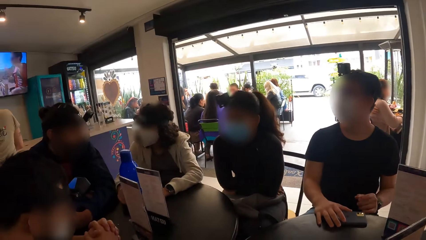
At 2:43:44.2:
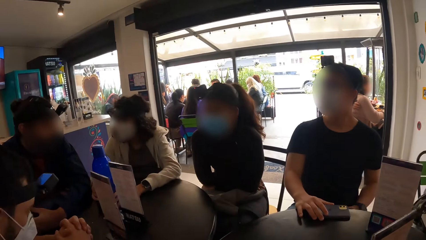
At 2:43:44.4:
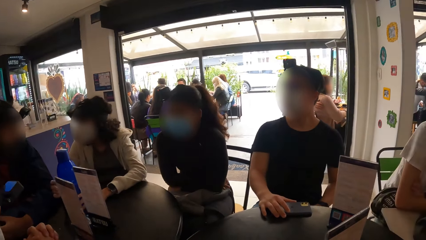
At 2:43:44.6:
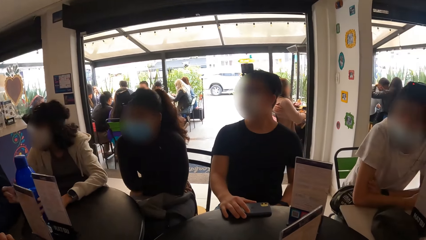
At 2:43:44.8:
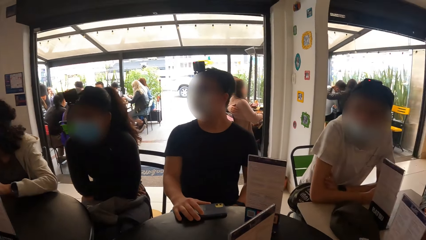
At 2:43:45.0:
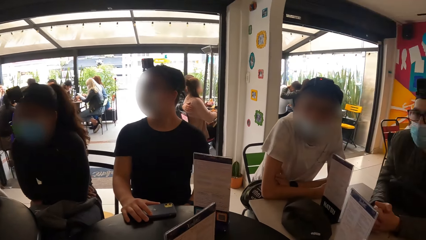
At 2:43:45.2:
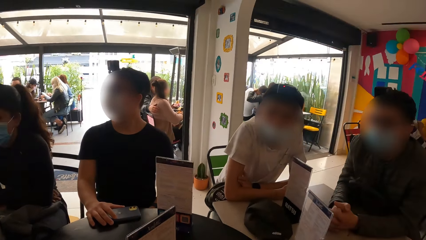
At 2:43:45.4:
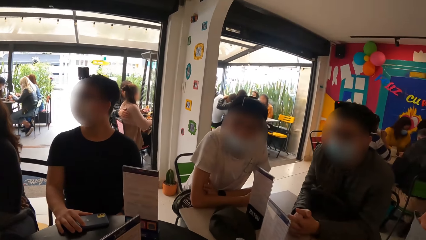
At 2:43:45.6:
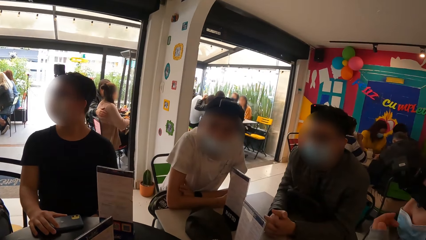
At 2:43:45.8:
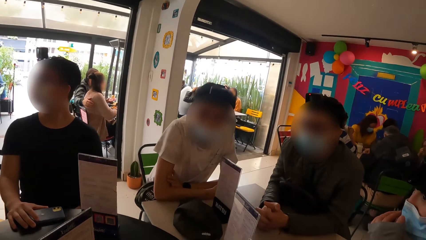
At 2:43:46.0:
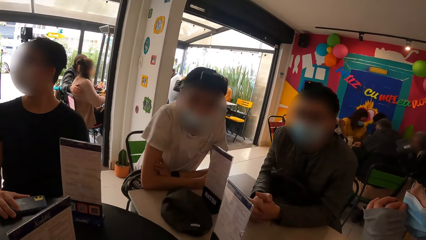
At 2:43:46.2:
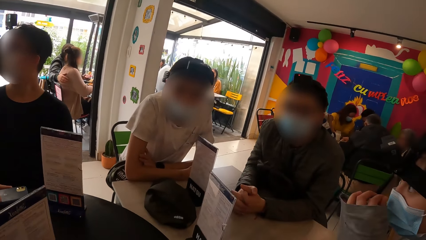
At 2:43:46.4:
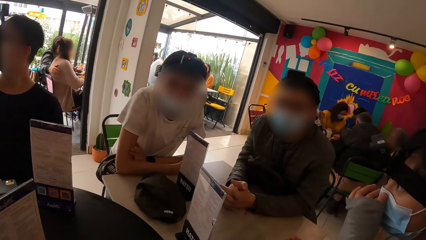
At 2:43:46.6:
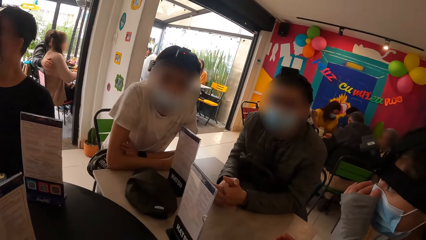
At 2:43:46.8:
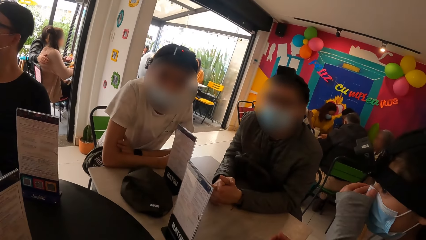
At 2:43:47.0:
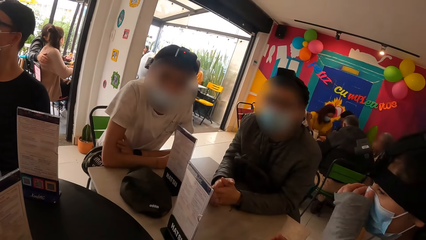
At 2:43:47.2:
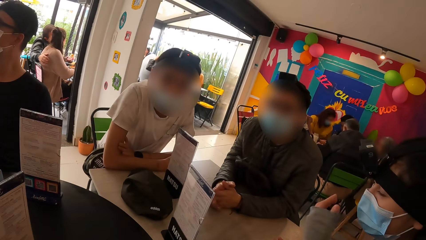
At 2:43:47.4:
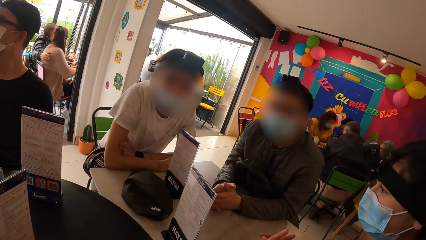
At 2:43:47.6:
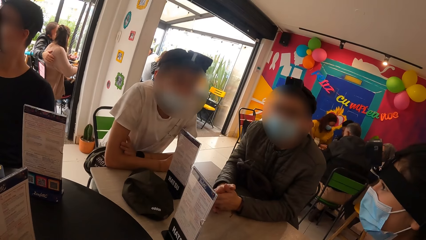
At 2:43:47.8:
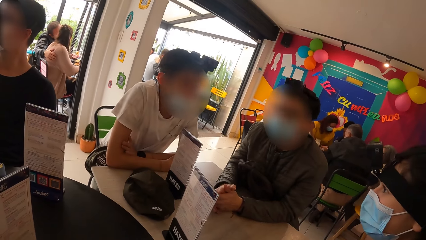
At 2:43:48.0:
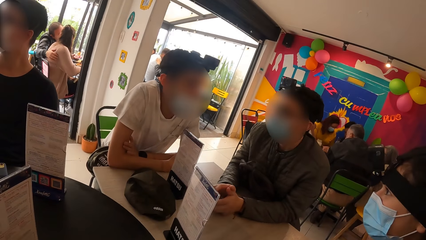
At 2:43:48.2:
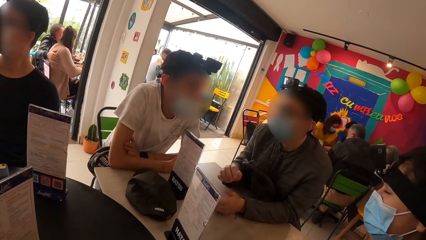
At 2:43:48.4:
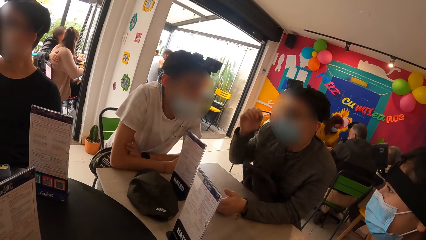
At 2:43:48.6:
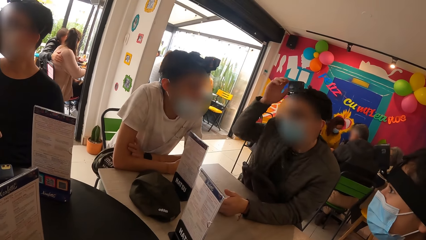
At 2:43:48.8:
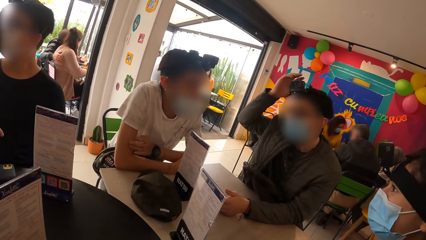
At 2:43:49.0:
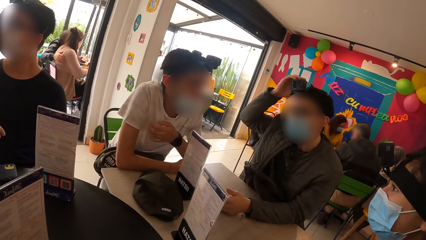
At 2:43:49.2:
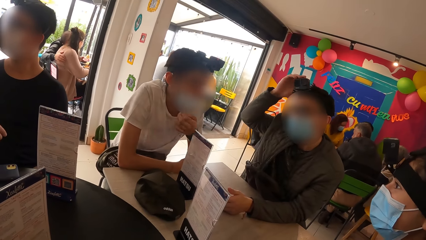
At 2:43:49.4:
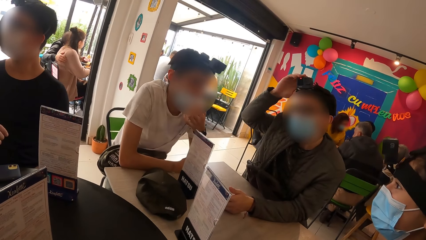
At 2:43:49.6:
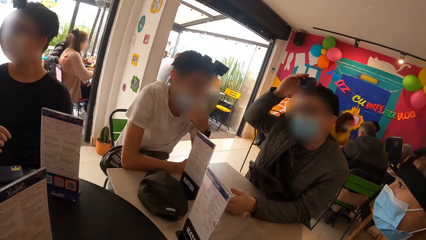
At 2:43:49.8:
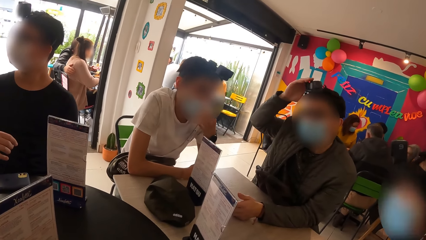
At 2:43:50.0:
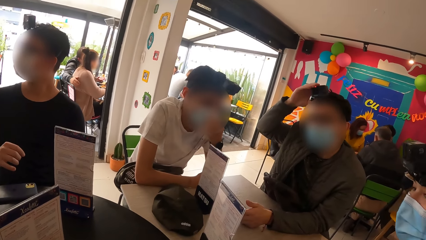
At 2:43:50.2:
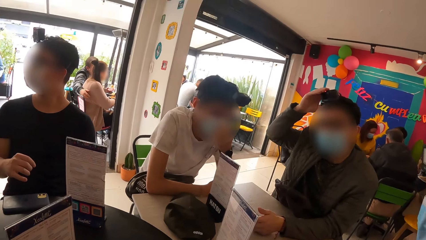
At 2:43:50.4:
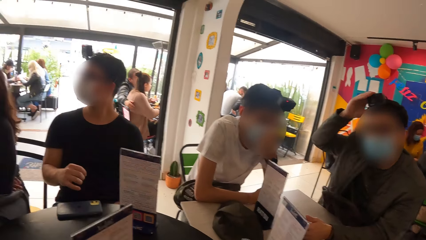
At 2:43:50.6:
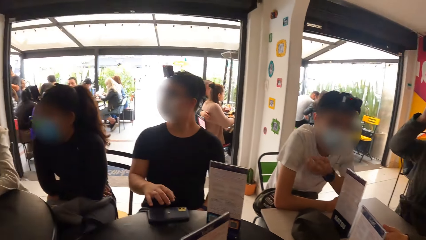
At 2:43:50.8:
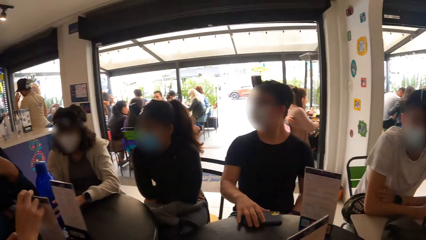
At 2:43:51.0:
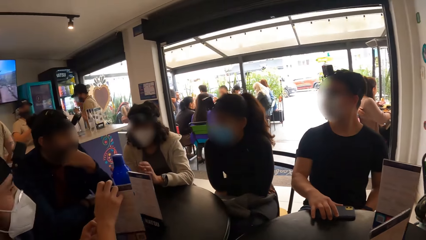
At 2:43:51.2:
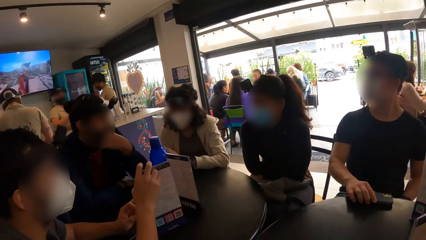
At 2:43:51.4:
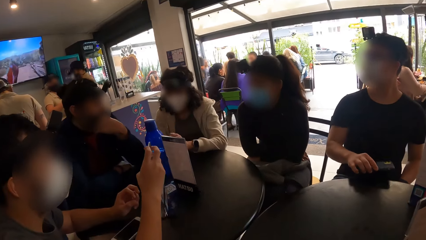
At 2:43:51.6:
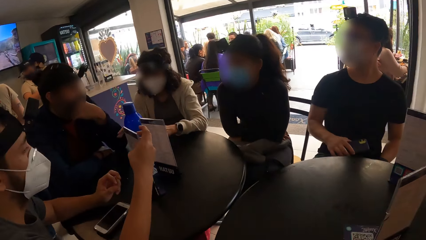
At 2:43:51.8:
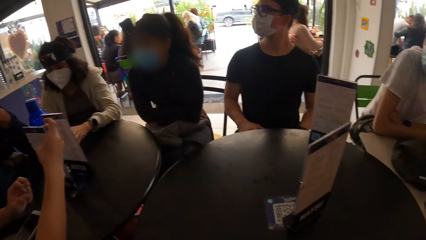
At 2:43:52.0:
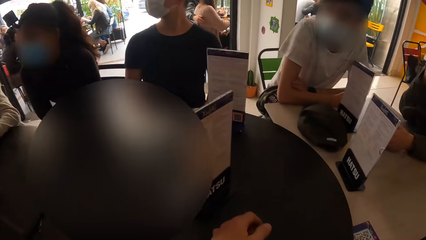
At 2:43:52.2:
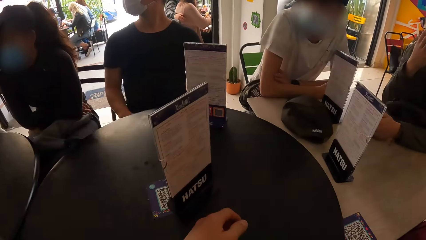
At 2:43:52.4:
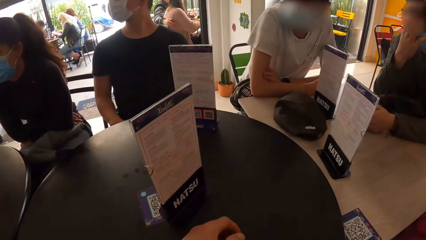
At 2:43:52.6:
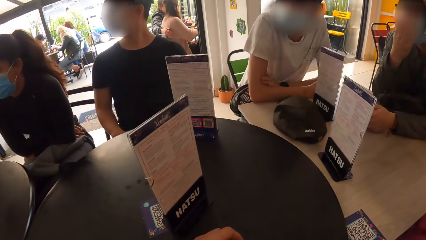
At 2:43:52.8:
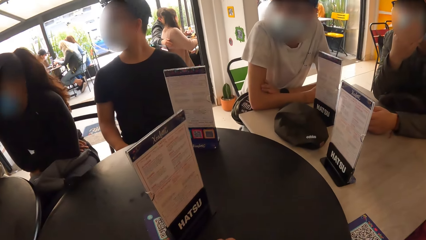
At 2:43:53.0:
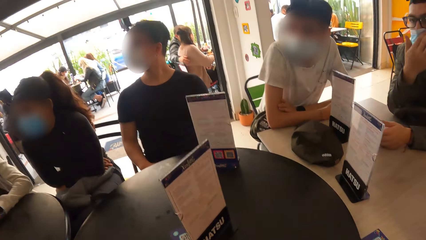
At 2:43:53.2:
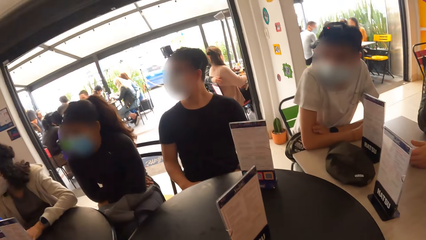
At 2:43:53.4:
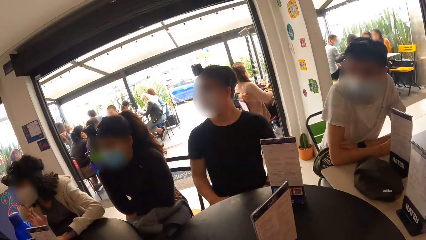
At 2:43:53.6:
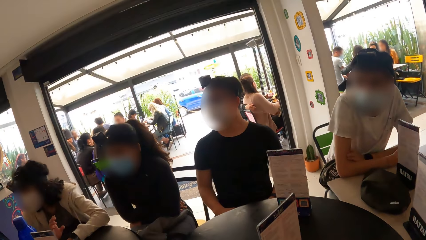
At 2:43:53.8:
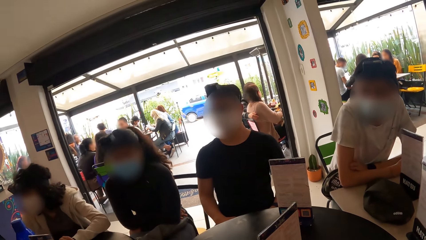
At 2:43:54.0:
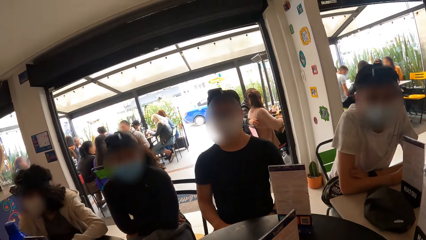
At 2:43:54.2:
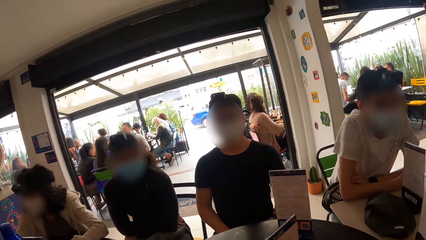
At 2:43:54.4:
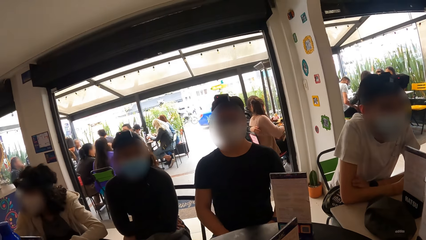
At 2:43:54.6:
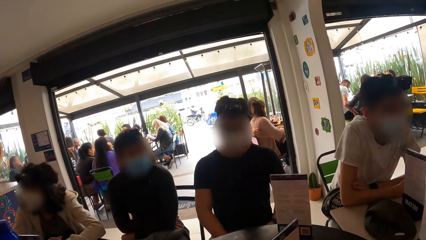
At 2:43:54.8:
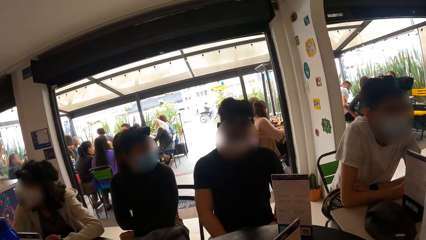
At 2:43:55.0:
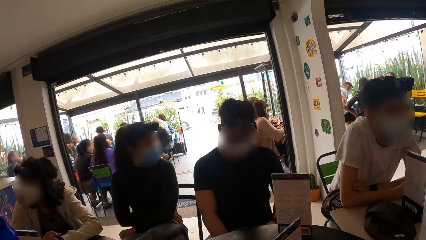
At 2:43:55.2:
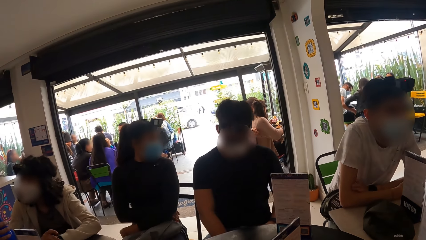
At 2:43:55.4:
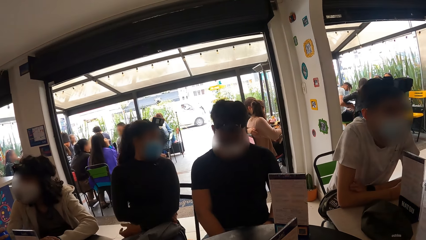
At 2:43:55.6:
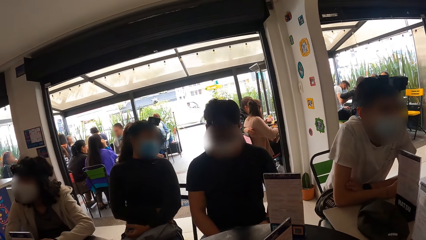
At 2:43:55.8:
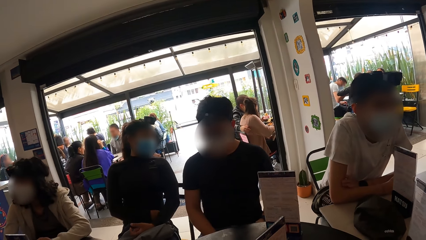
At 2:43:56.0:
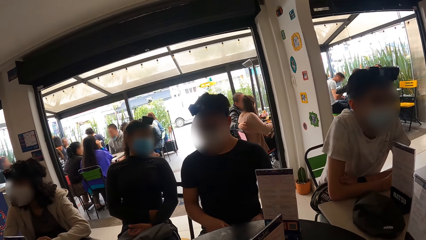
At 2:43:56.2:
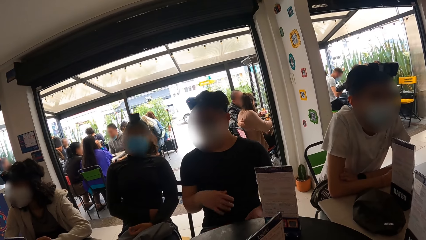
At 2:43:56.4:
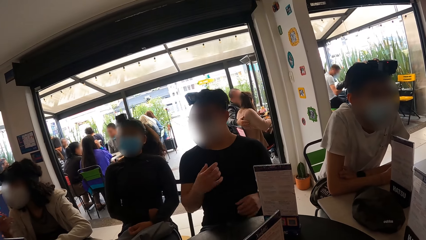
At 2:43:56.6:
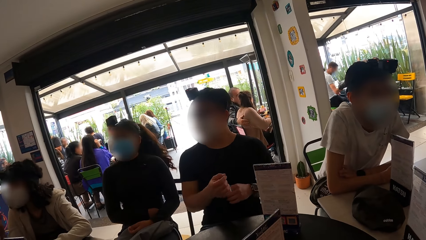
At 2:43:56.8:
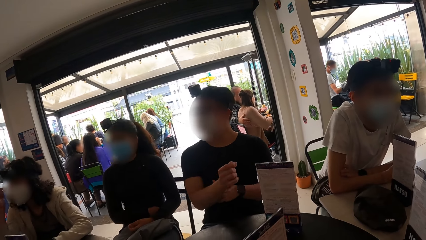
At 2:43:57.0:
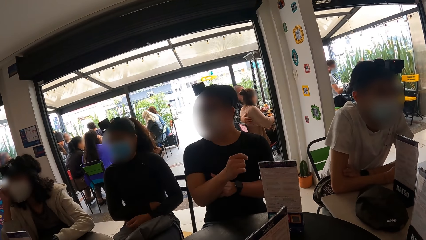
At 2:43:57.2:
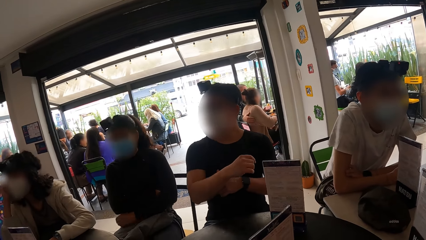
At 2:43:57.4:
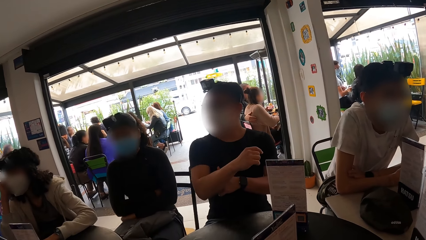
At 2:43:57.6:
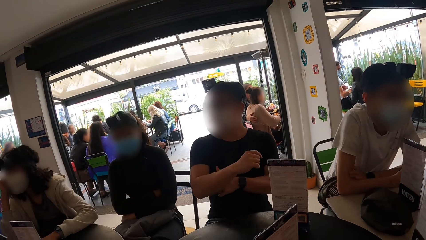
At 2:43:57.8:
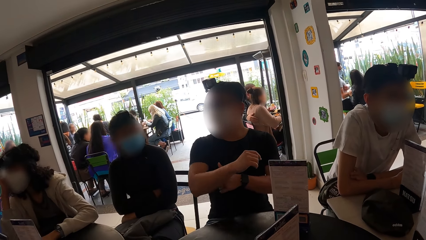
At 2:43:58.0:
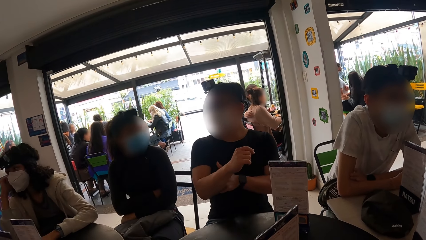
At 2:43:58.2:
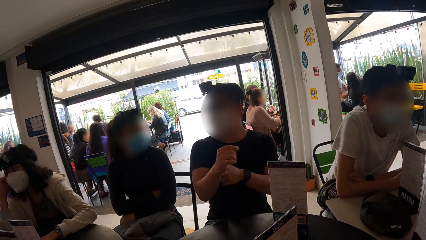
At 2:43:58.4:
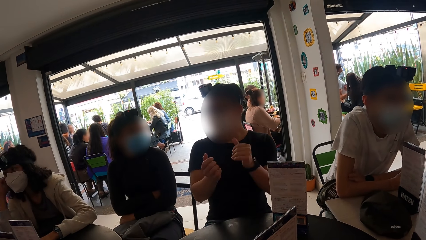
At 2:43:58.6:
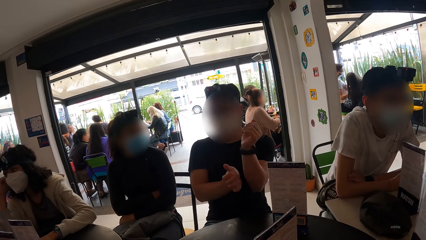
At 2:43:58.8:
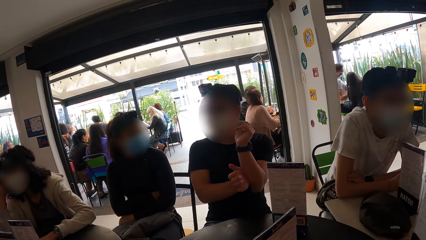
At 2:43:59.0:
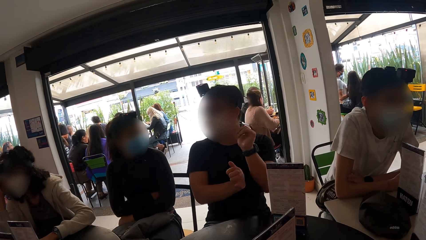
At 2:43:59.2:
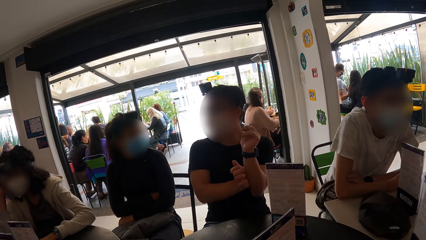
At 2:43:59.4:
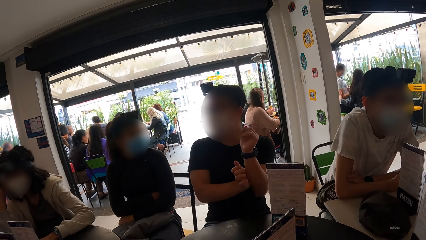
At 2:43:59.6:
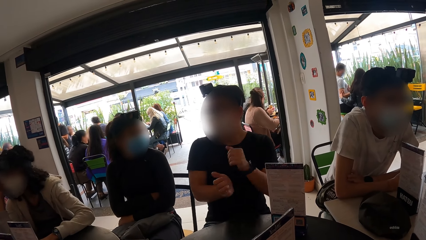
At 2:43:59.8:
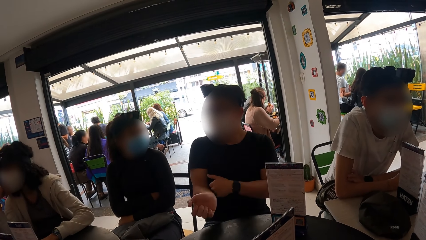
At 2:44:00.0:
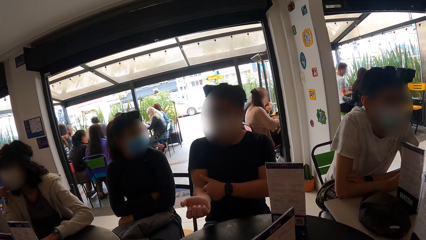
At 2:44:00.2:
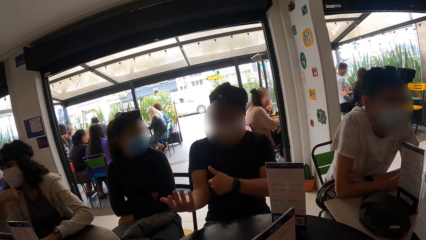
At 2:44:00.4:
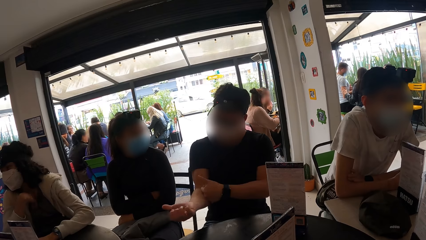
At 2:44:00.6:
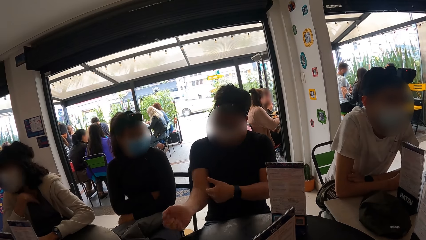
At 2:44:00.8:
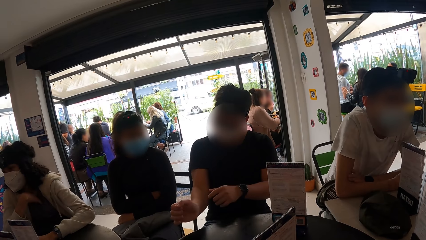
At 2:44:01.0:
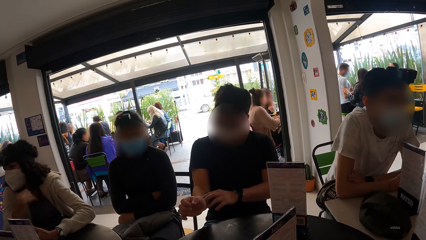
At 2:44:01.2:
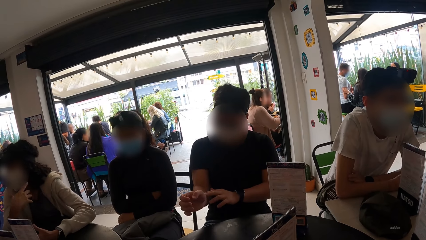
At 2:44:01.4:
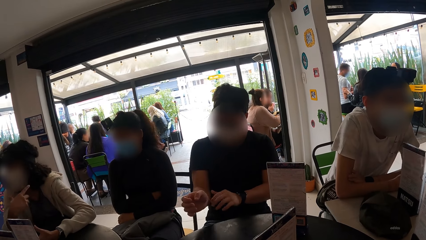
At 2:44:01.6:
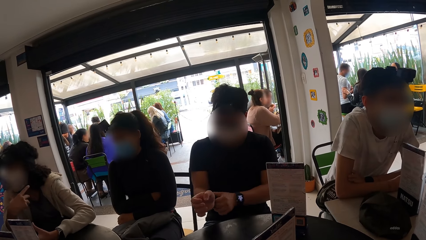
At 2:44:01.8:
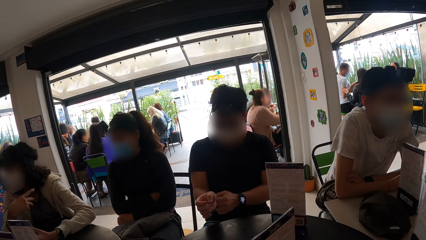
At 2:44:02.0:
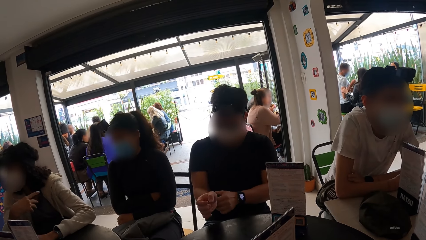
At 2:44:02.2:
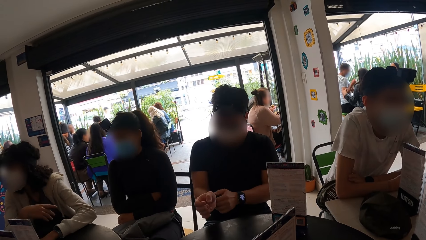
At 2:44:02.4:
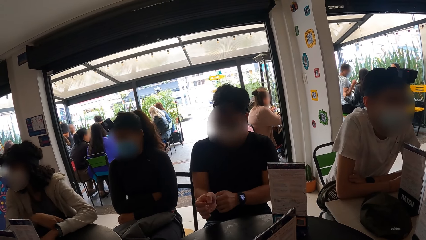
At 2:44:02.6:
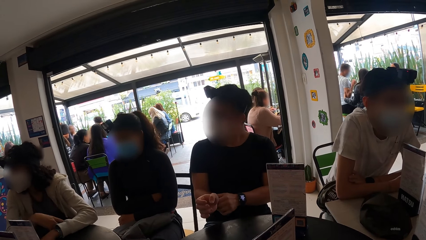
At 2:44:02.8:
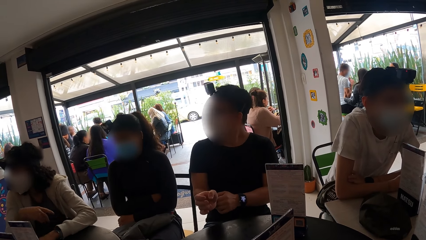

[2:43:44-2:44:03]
A man holds the phone on the table with his right hand. A woman fixes her face mask. Another man interacts with the camera wearer, the woman and a third man. The third man fixes his camera. The second man fixes his face mask. A fourth man rotates the menu. The camera wearer stares at the table. The second man interacts with the woman and the third man. The first man touches his right hand with his left hand. He touches his left hand with his right hand. He touches his right hand with his left hand.
